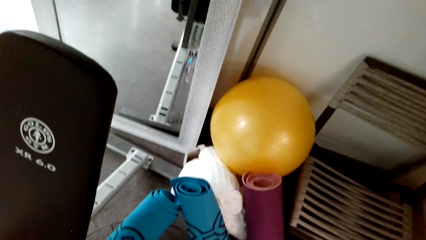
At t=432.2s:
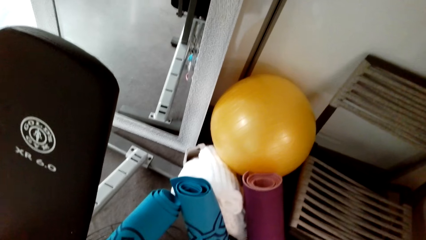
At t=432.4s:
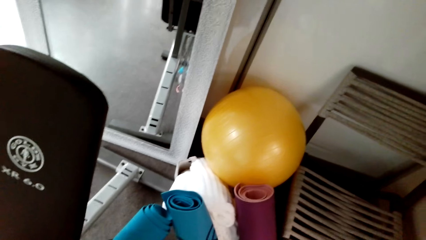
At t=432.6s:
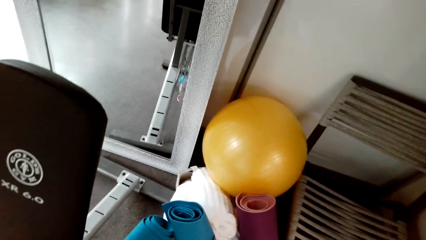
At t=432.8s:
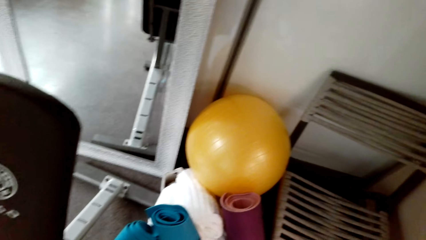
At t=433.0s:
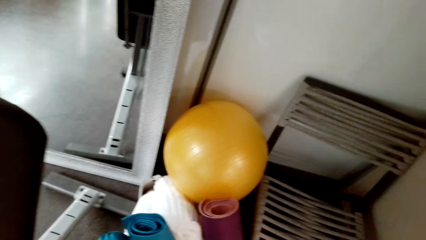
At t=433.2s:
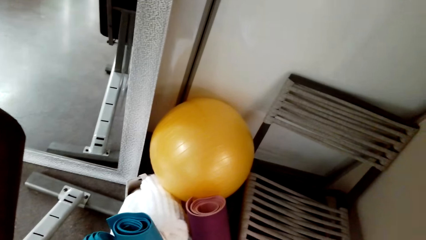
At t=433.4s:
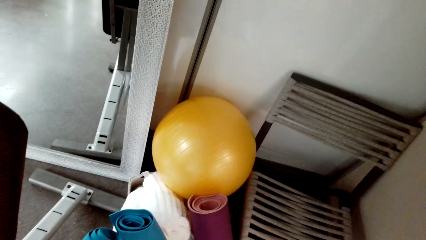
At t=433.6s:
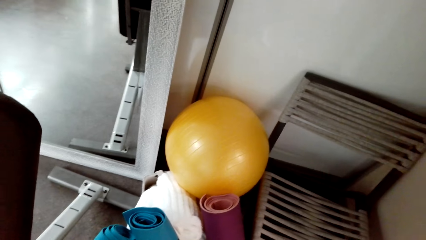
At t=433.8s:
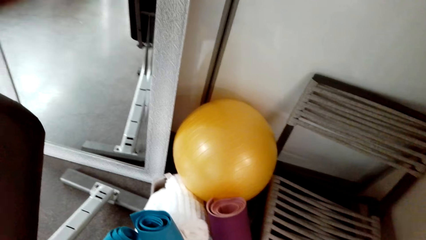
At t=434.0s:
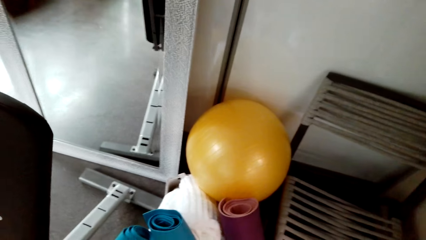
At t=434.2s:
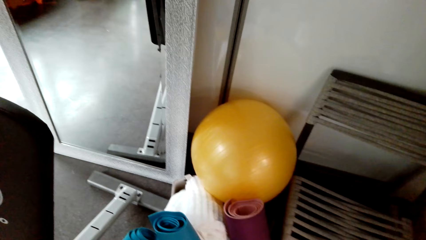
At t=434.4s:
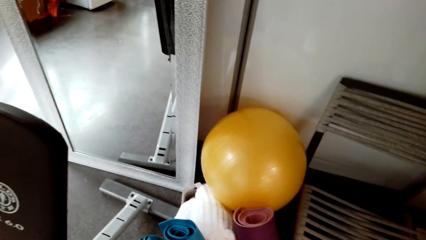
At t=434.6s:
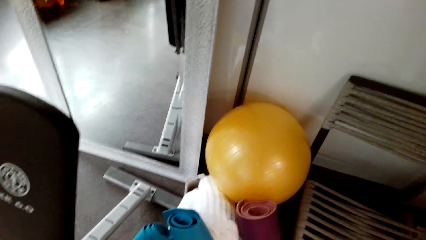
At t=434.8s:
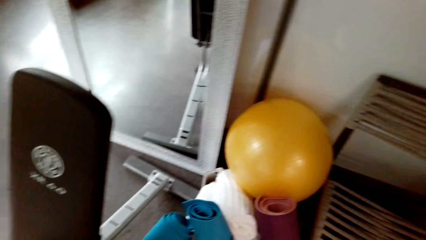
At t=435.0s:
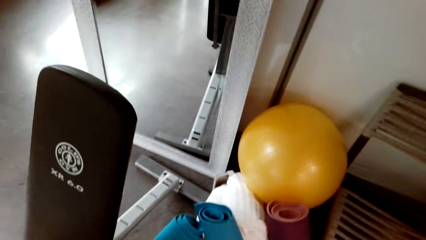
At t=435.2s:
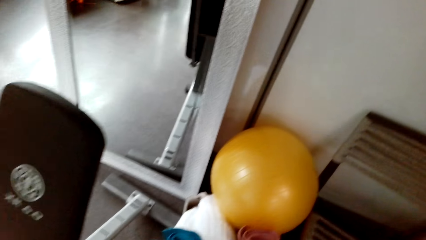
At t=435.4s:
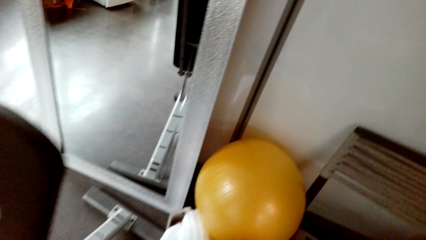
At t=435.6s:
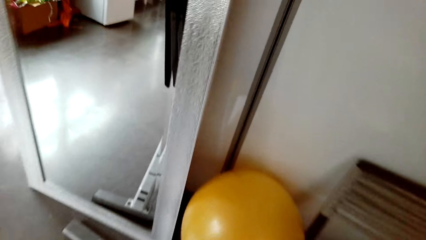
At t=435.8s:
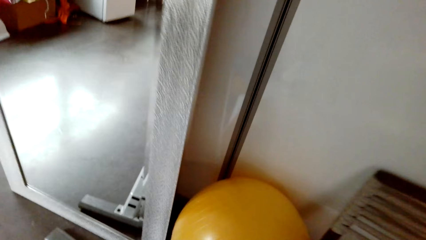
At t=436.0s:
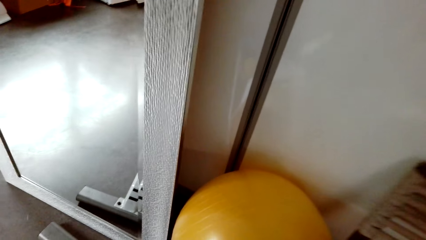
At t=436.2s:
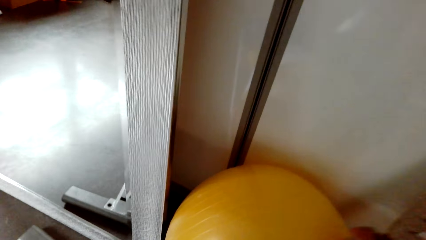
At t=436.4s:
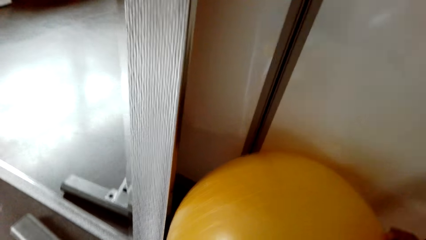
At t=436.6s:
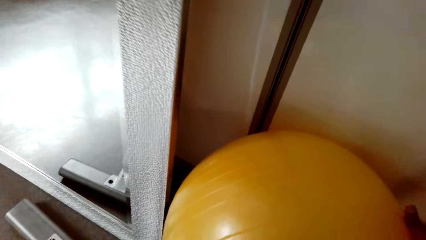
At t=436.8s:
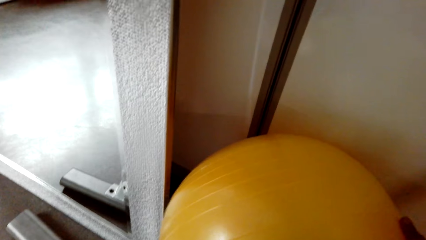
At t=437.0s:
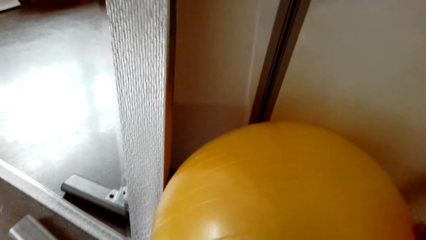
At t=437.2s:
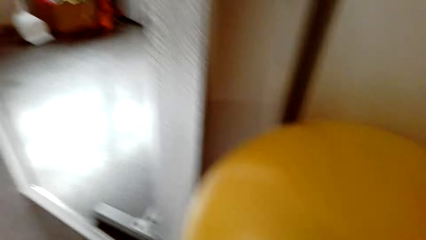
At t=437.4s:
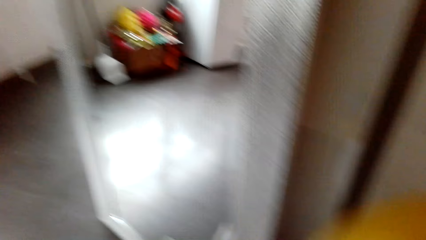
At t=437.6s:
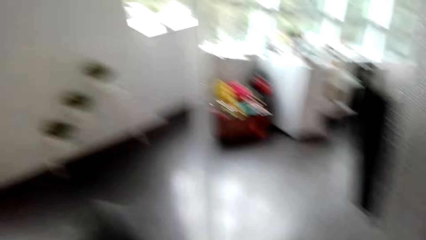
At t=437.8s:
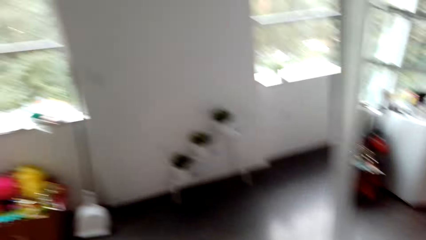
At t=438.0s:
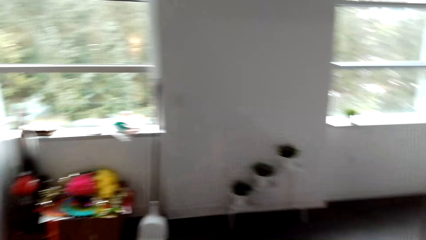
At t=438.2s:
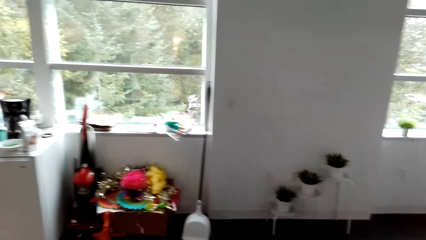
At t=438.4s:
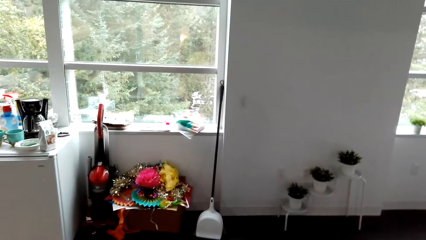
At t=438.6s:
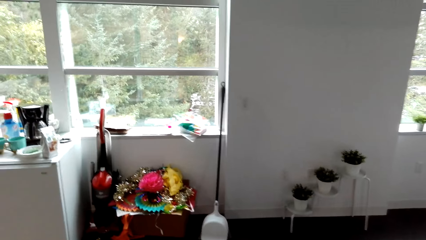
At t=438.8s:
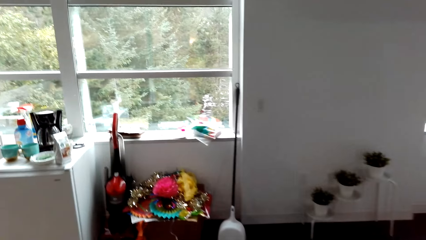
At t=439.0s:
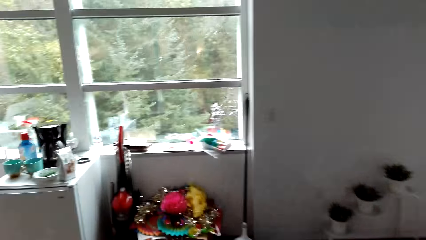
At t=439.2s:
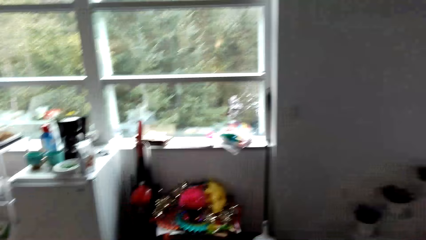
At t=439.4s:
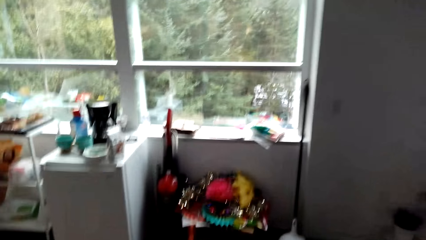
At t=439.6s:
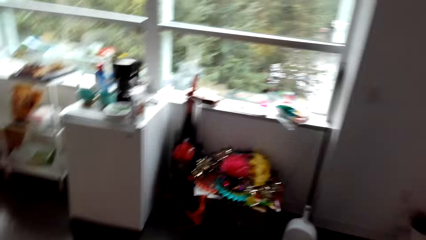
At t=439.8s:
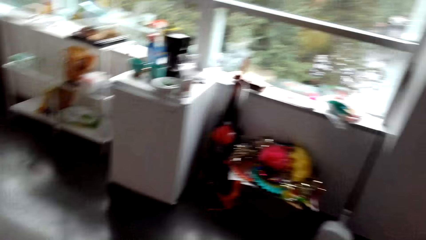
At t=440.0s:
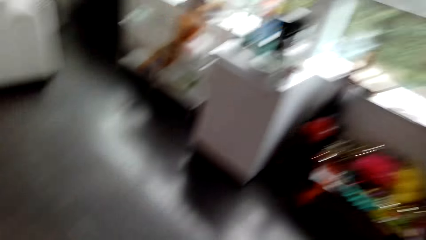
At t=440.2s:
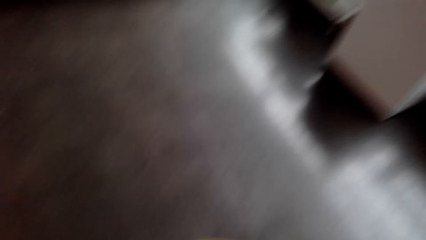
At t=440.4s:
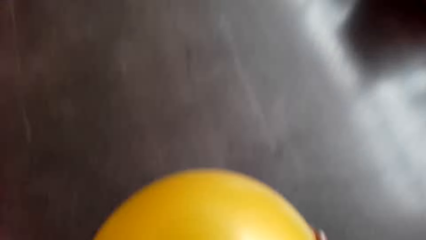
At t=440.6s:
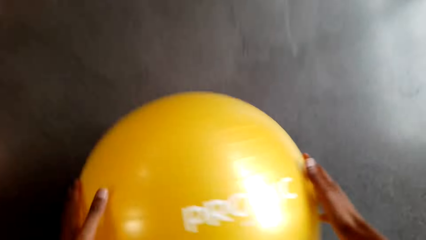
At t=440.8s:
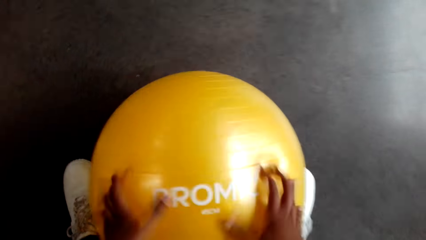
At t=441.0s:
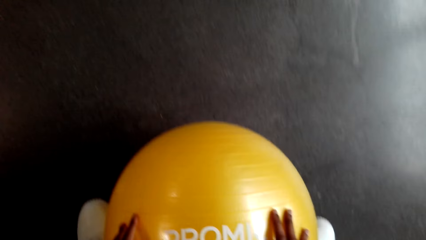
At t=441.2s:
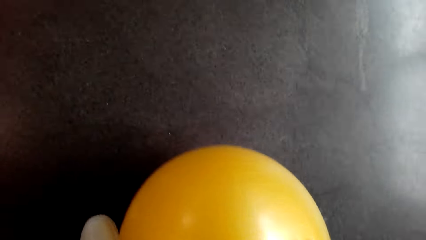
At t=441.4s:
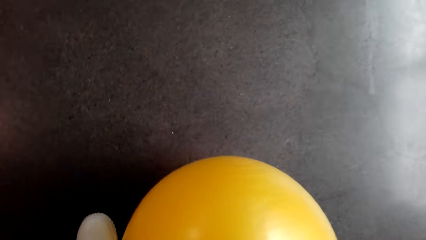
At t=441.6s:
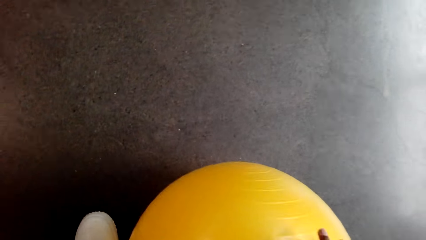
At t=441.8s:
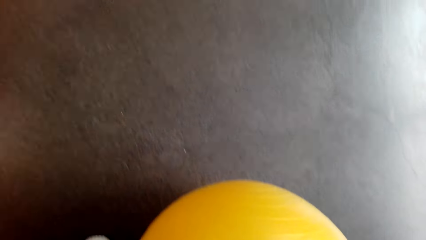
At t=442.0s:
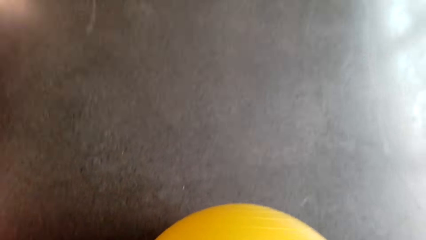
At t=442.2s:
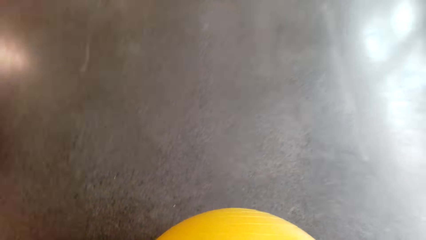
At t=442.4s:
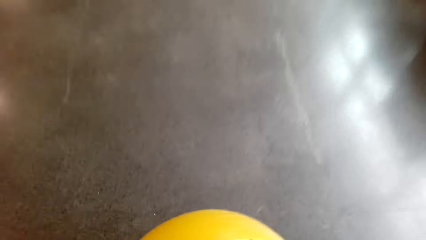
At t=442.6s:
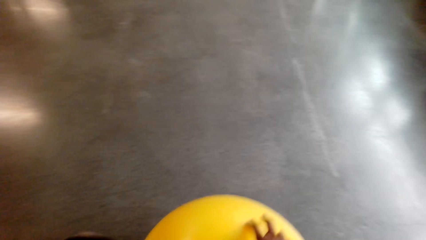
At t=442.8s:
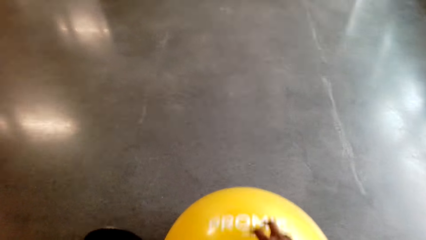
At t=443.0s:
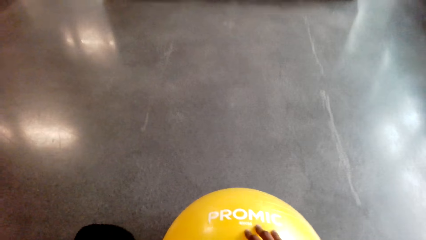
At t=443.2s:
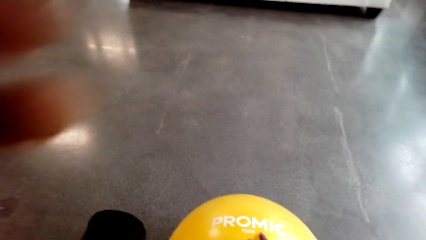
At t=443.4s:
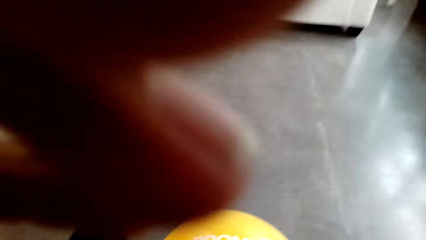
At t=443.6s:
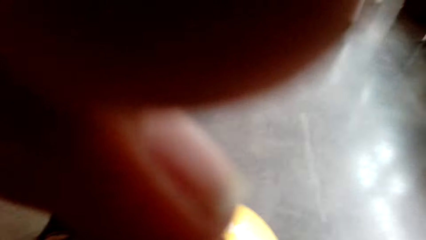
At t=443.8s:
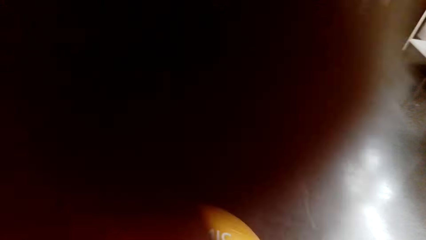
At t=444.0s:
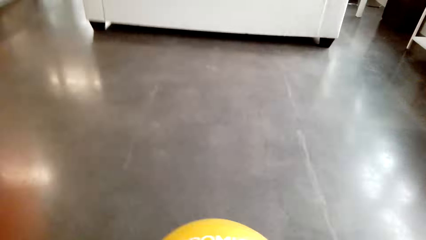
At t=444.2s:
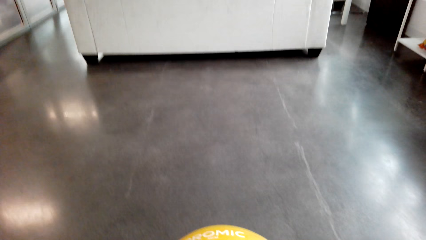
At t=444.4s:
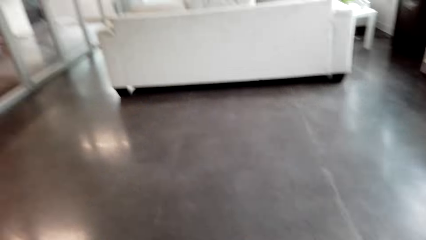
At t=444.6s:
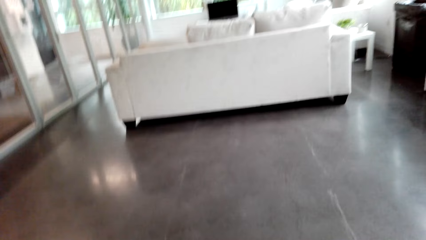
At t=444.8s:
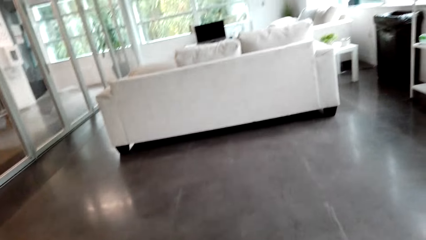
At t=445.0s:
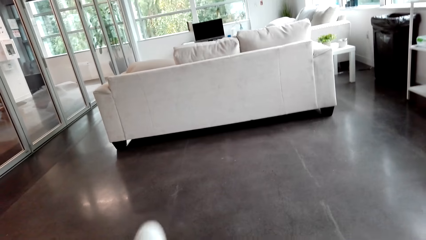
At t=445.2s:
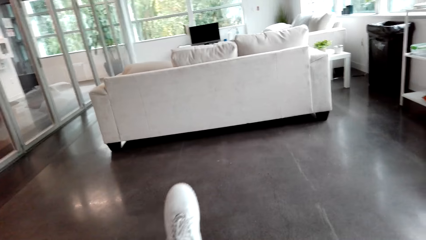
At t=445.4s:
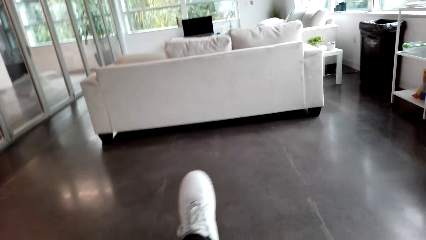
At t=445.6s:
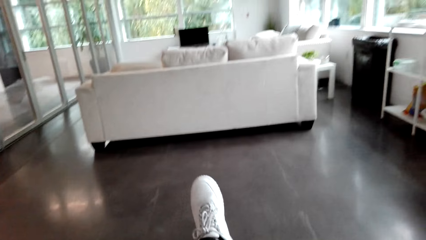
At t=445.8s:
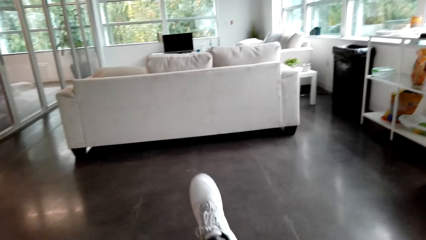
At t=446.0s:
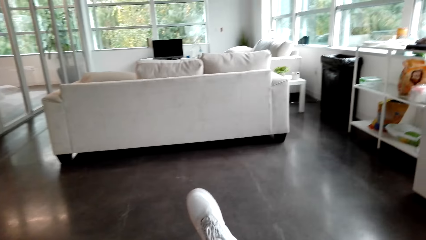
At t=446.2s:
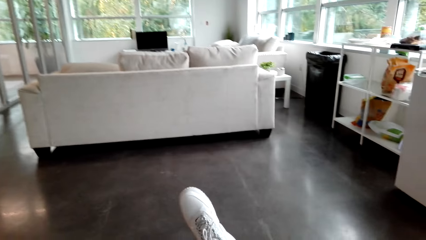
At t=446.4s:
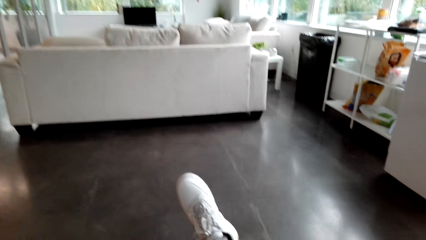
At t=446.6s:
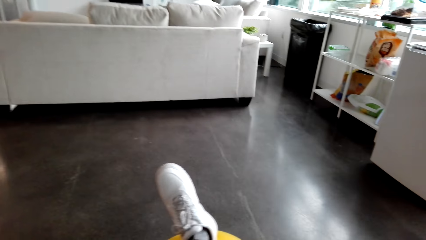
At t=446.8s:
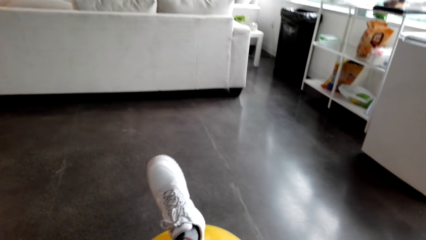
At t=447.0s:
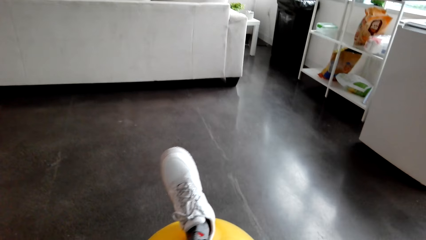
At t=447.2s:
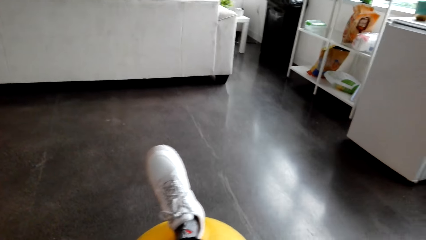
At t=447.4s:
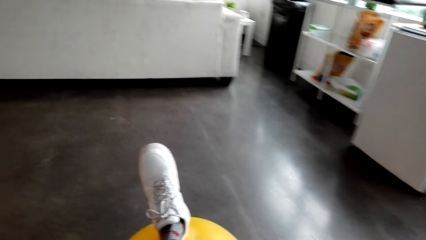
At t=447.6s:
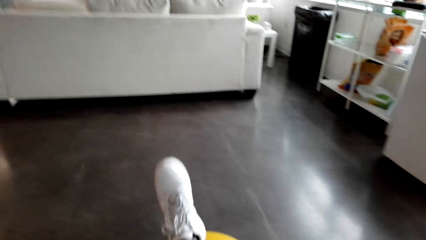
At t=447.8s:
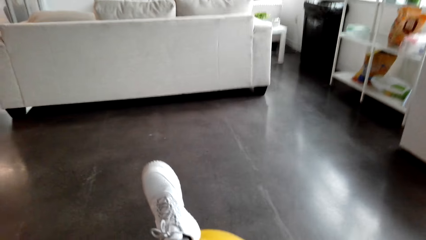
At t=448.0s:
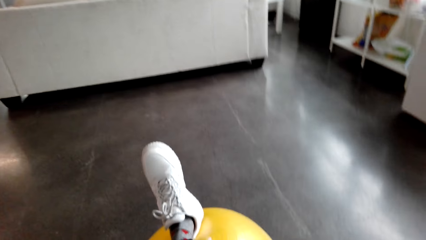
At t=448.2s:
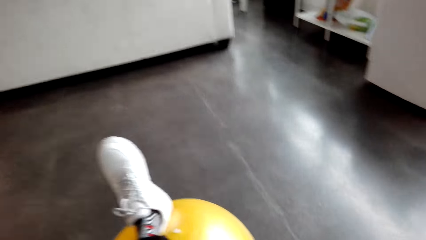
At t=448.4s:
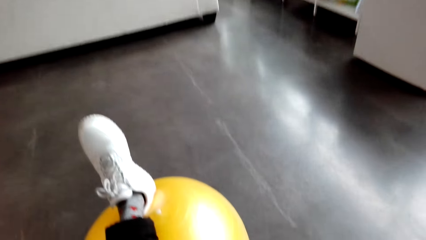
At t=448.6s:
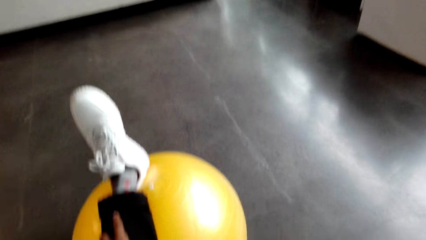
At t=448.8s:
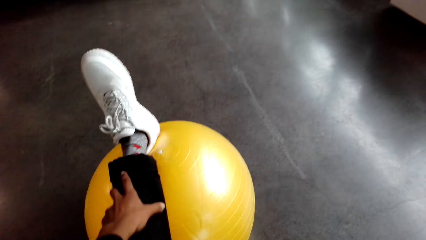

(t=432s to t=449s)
The camera wearer looks around. They take the exercise balloon ball. They put the ball down. They adjust the camera. They exercise.
